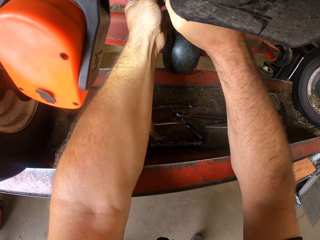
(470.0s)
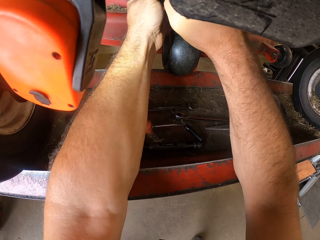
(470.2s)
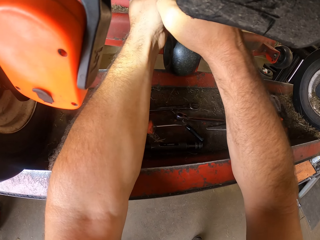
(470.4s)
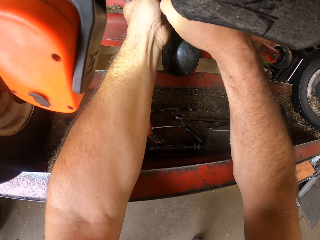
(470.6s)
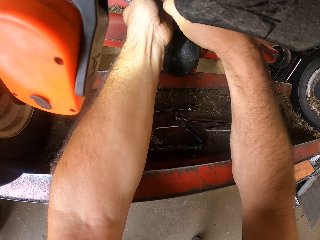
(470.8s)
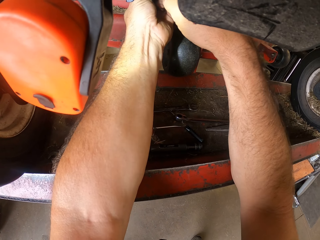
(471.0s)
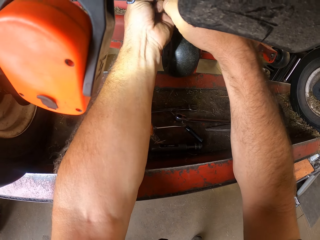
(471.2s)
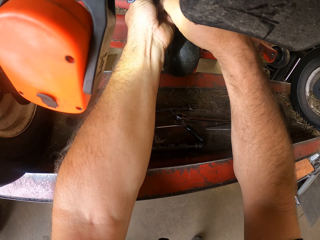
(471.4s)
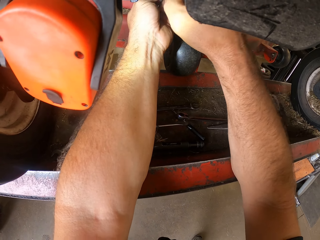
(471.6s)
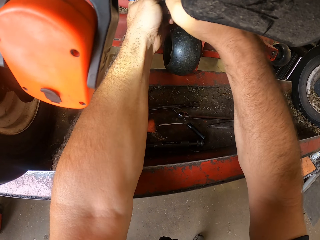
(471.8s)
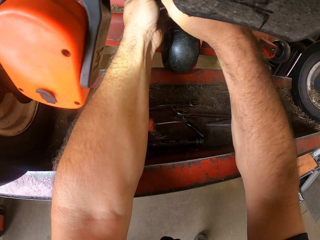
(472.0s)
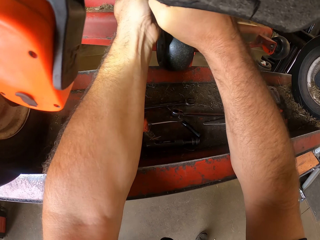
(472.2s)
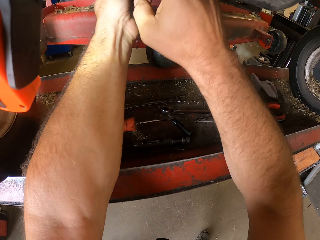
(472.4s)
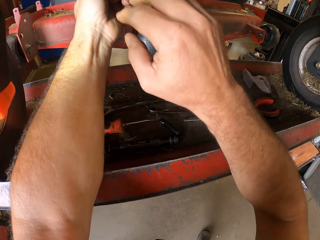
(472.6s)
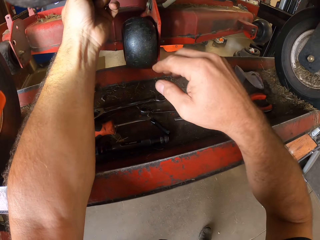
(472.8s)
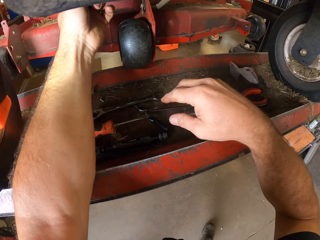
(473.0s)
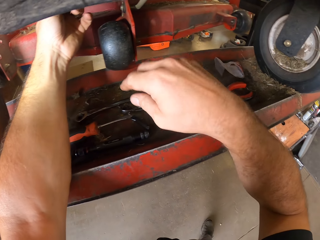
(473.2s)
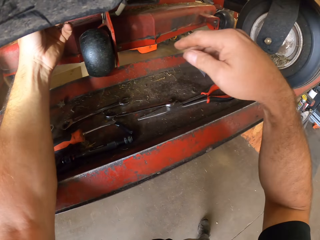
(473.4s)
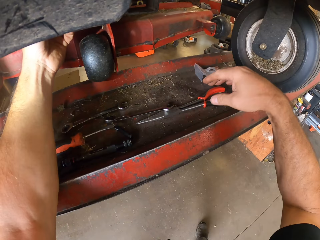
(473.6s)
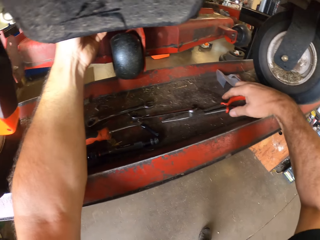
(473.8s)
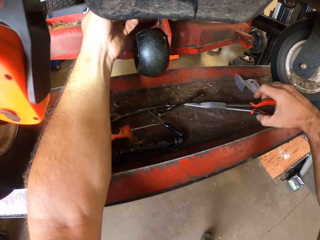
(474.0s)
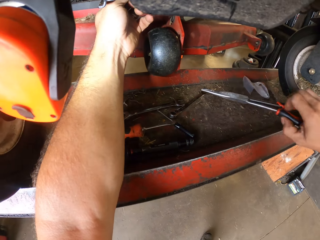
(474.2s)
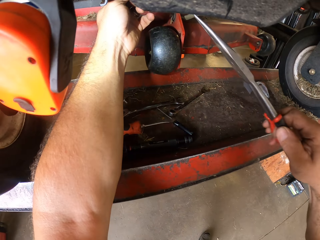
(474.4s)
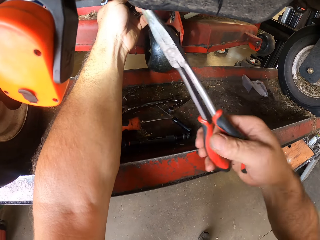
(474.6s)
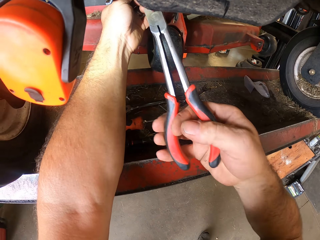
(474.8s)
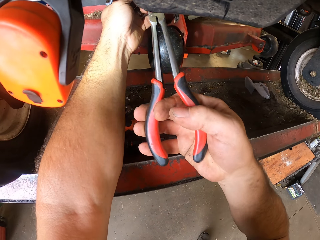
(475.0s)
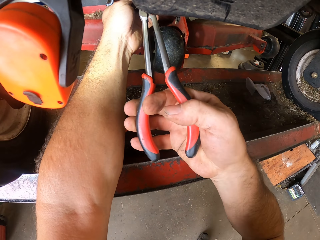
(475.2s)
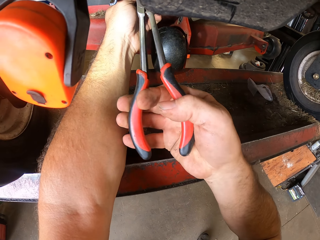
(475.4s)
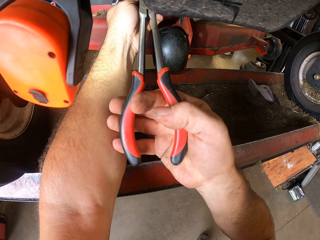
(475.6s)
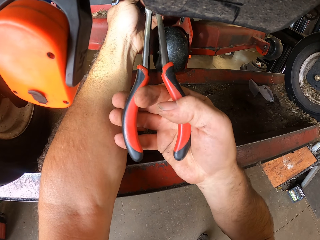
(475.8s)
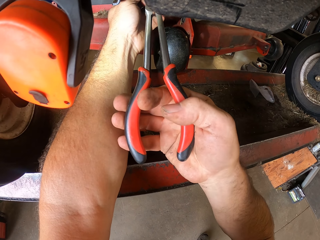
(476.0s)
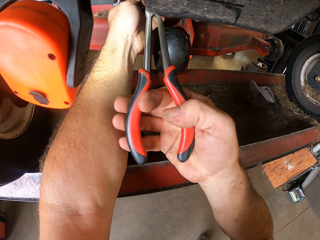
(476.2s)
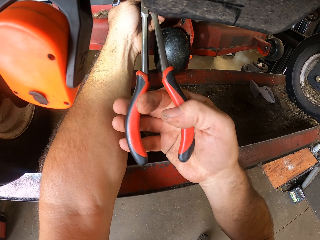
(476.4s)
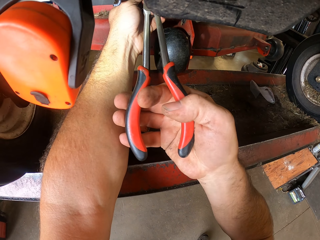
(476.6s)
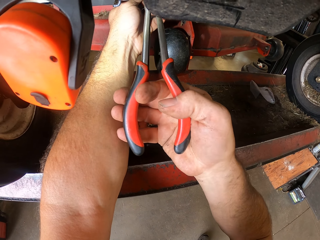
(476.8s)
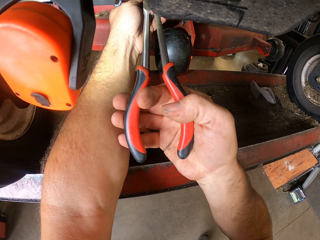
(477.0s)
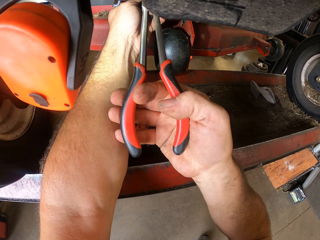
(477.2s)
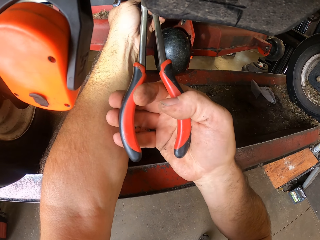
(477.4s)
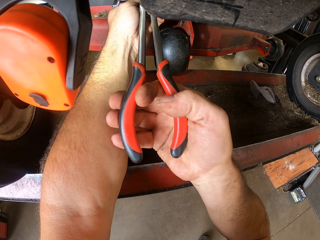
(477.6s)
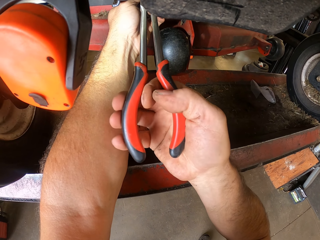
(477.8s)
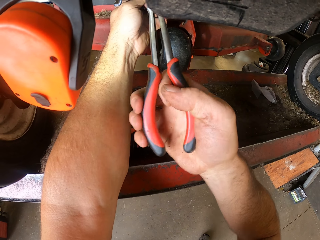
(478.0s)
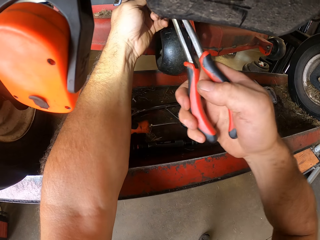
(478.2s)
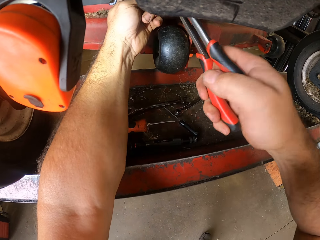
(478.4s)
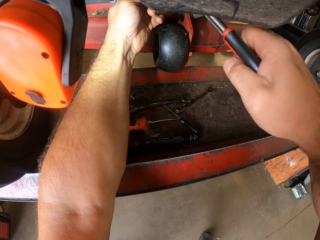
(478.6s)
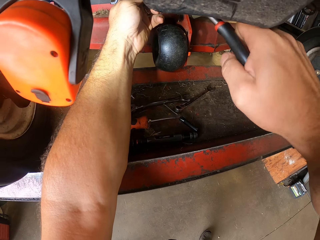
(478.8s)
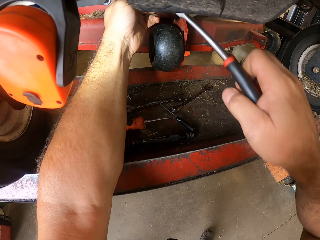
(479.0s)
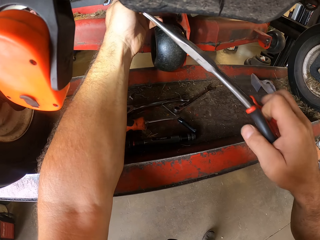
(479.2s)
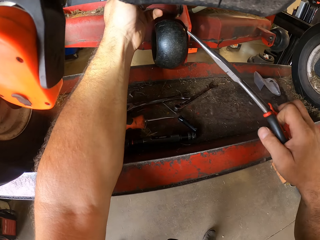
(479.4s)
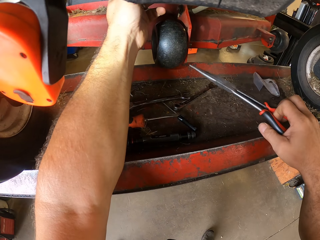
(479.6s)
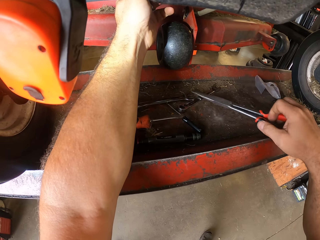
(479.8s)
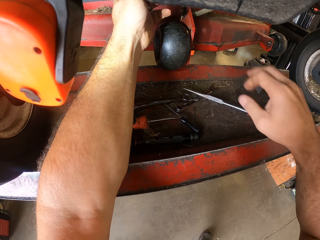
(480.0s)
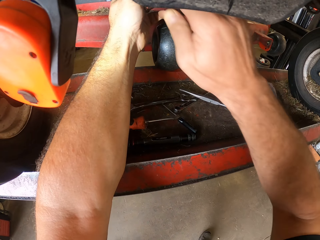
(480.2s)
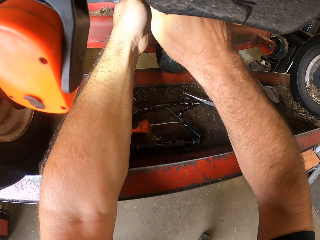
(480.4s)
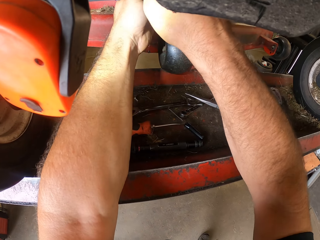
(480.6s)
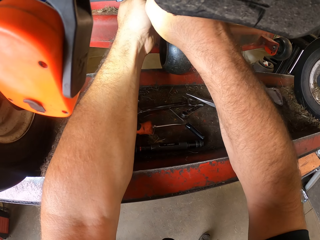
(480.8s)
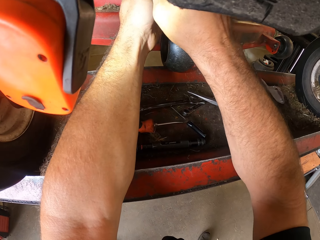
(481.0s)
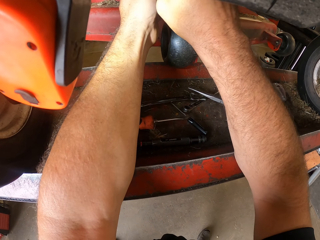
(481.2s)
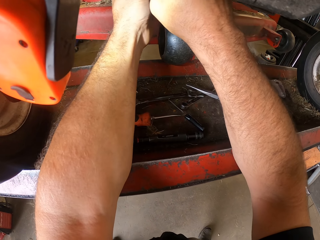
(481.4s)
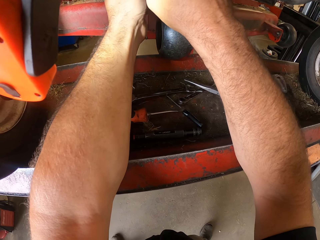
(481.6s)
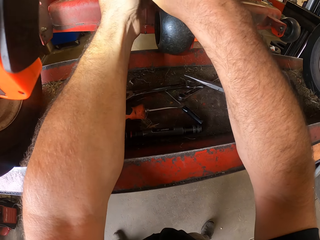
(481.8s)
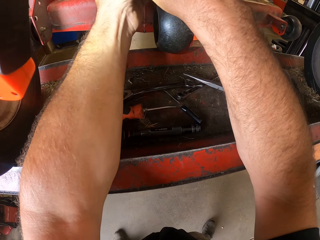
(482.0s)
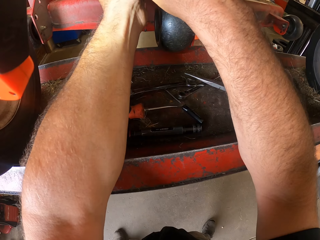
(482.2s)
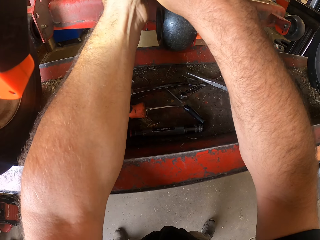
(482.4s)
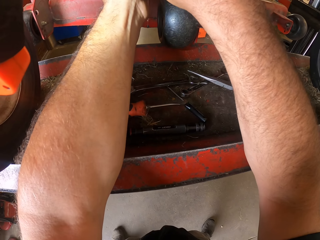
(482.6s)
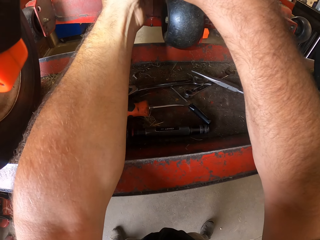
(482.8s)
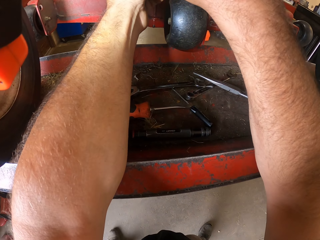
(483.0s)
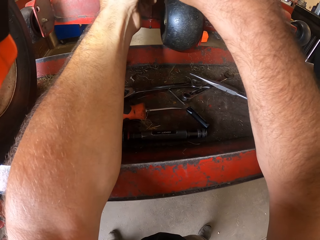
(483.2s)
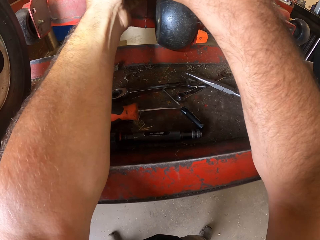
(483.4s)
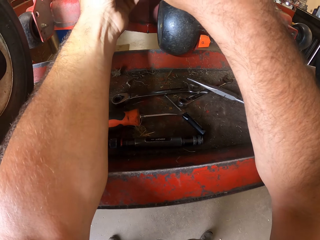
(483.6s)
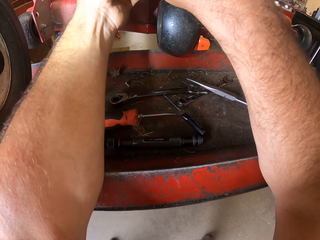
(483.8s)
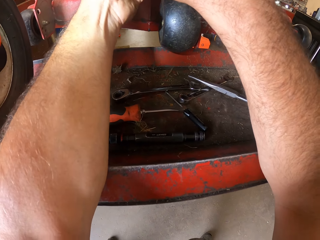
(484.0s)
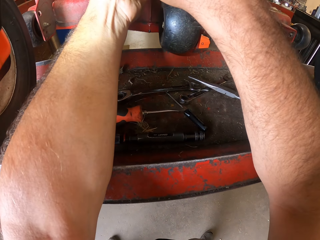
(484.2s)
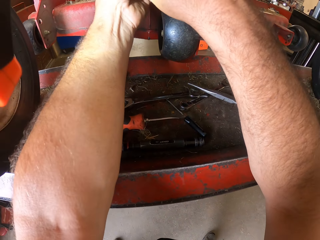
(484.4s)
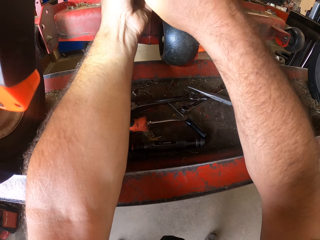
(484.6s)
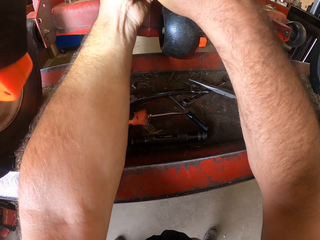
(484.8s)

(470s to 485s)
The camera wearer moves the right hand away from the lawn mower. He works on the machine with his left hand. He picks up the pair of shears or nose pliers from the workbench with his right hand. He moves the nose pliers to the lawn mower. He works on the machine with the pair of shears in his right hand. He moves the nose pliers away. He places the pair of shears in his right hand on the workbench. He works on the machine with both his hands.

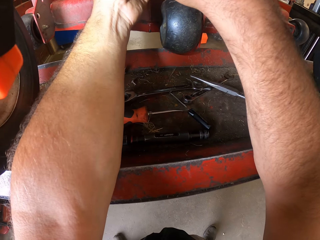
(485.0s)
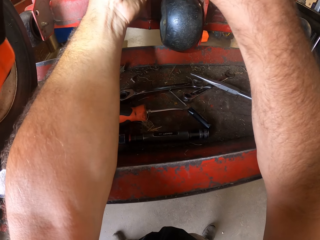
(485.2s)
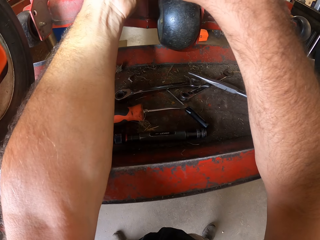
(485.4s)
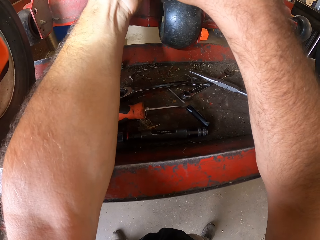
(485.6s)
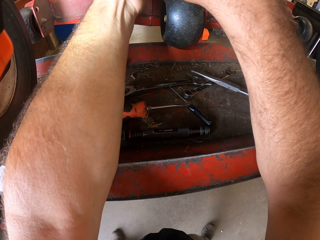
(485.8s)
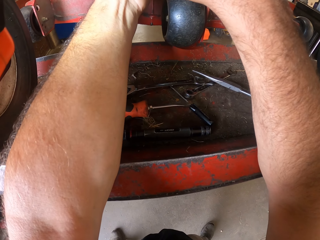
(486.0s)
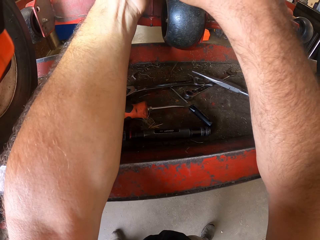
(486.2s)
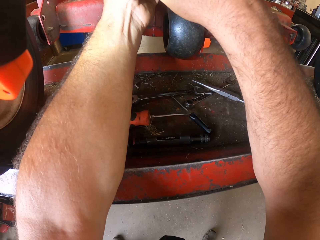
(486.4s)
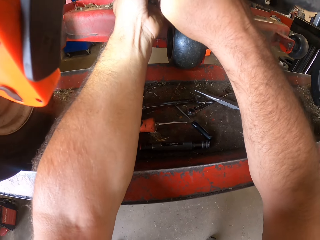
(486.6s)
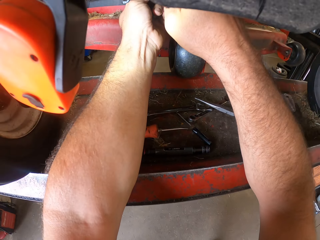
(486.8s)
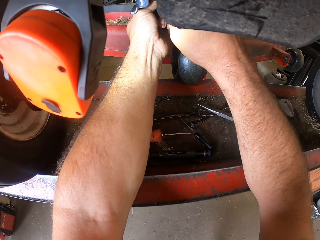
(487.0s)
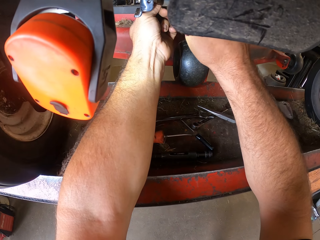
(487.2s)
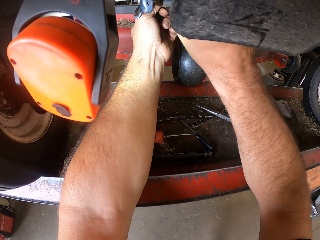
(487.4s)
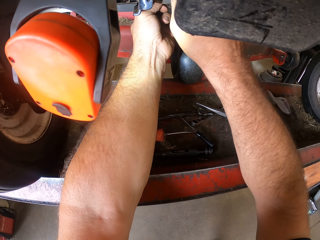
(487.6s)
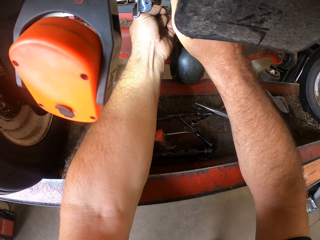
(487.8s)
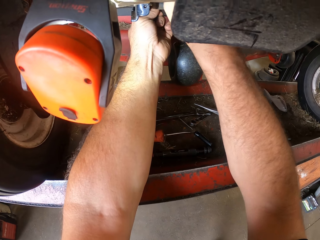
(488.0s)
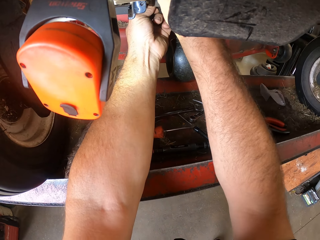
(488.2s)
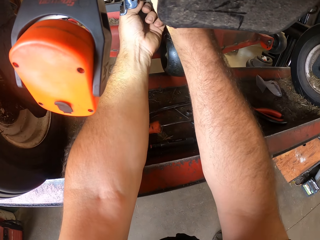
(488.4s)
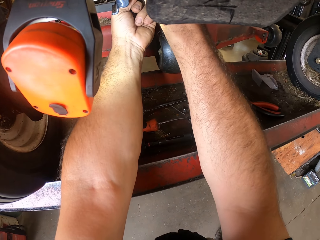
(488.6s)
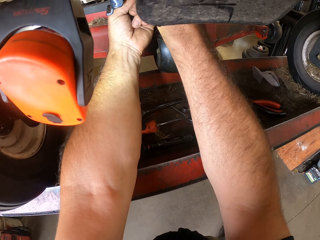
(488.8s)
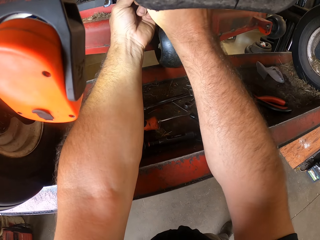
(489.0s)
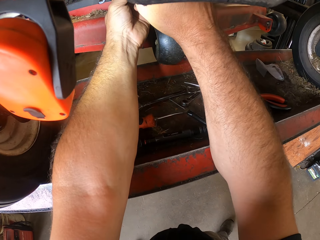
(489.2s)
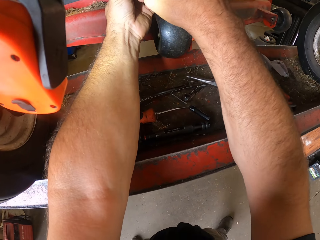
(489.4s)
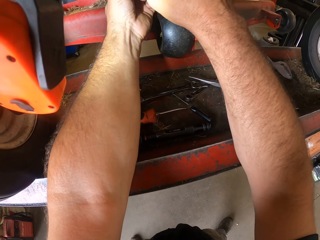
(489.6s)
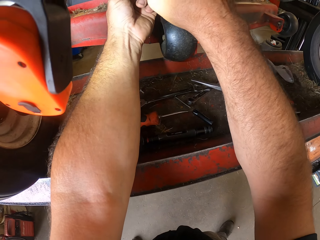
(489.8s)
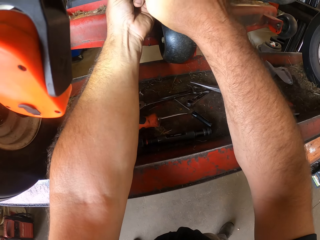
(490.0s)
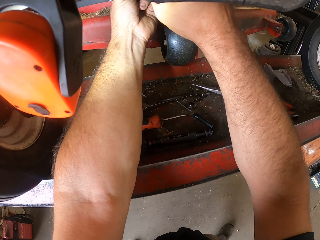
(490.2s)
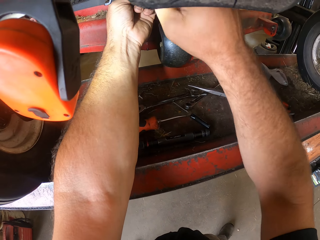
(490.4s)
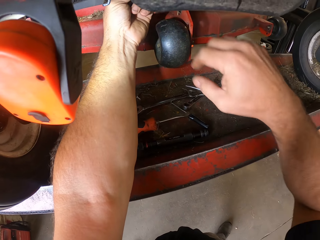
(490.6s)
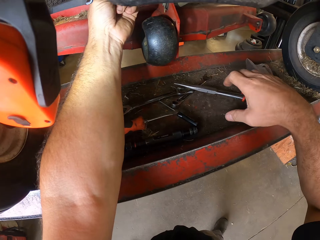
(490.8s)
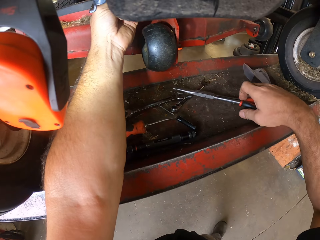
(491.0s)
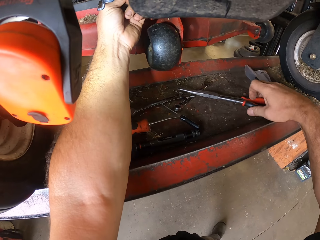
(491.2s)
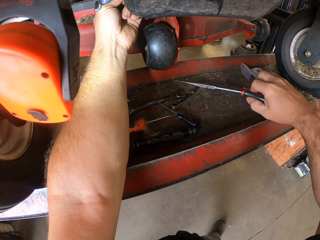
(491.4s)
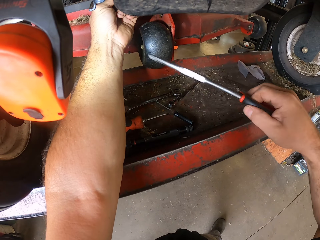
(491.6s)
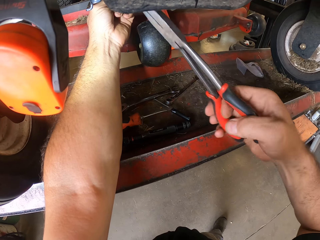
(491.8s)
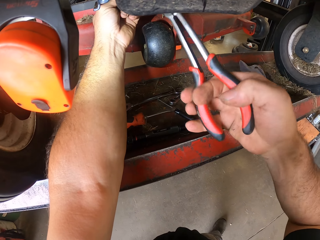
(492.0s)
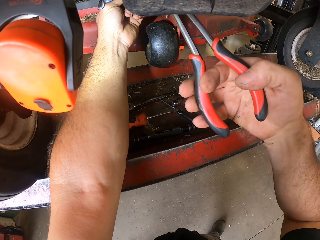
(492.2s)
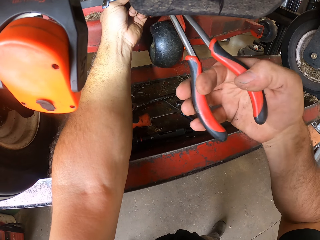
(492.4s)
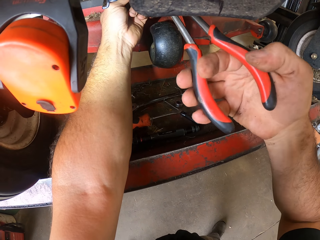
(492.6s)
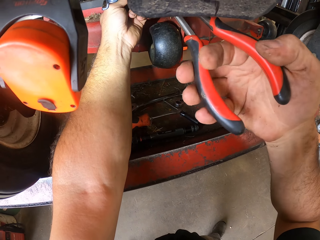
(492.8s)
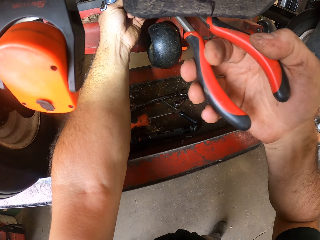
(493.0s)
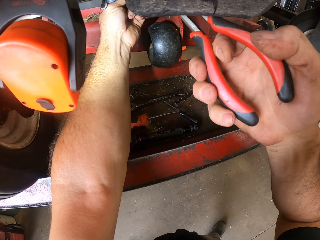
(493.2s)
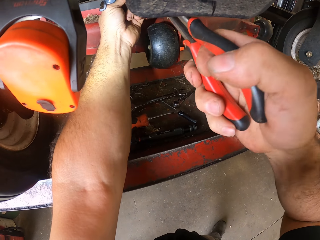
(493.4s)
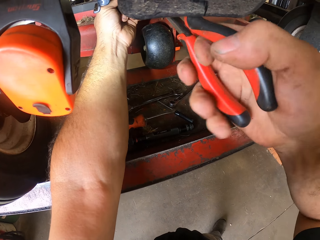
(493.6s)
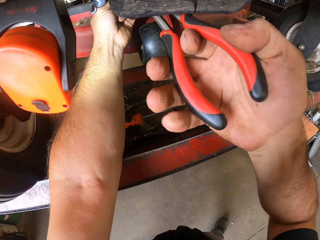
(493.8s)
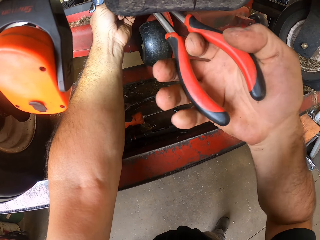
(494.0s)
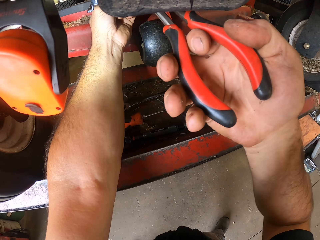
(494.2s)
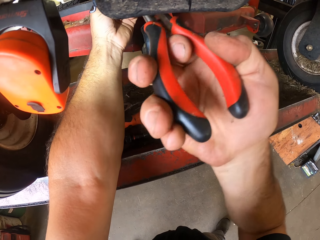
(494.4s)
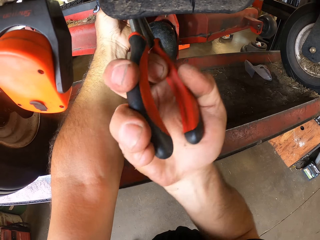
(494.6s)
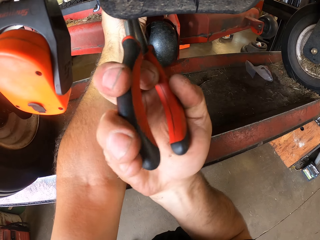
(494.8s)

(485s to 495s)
The camera wearer moves the right hand. He picks up the pair of shears from the workbench with his right hand. He works on the machine with the pair of shears in his right hand.
